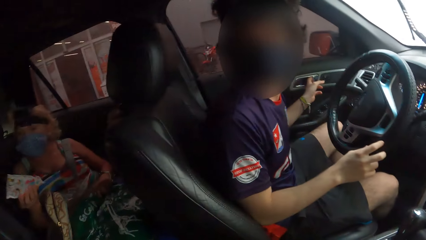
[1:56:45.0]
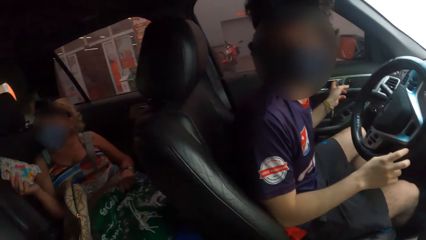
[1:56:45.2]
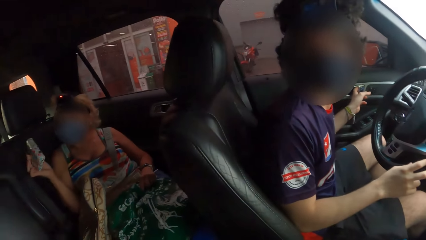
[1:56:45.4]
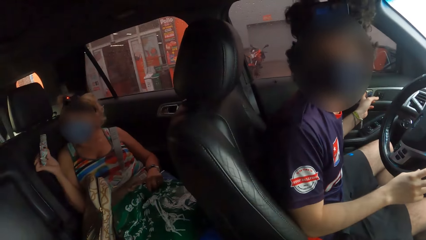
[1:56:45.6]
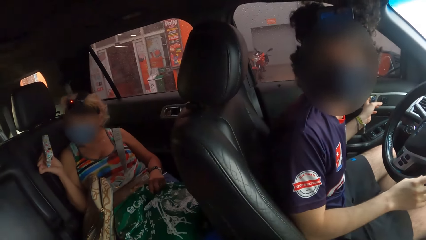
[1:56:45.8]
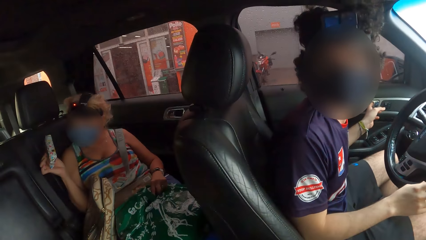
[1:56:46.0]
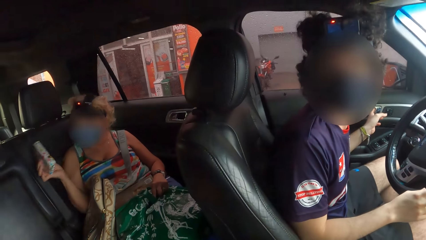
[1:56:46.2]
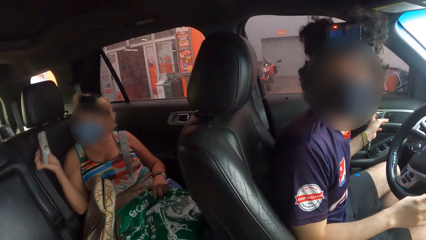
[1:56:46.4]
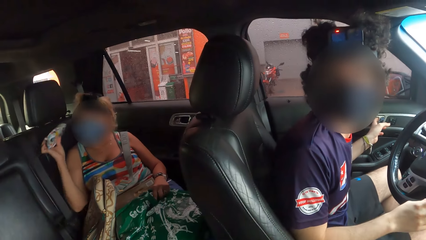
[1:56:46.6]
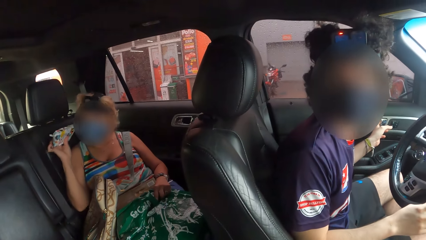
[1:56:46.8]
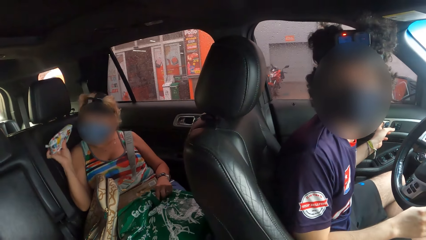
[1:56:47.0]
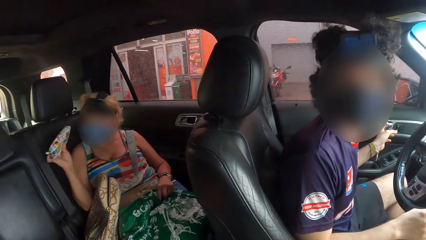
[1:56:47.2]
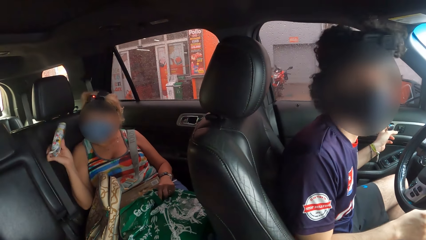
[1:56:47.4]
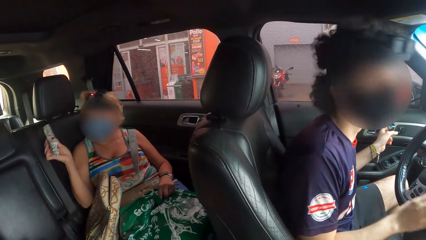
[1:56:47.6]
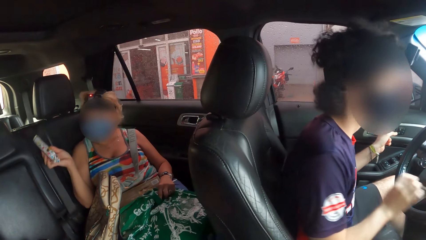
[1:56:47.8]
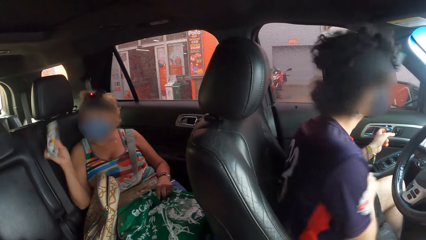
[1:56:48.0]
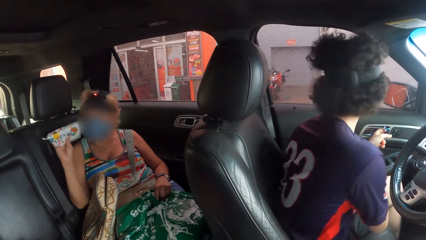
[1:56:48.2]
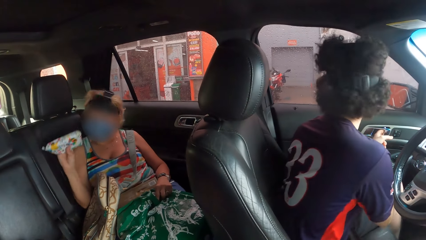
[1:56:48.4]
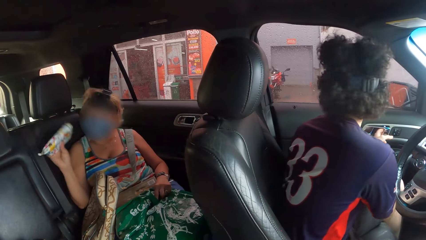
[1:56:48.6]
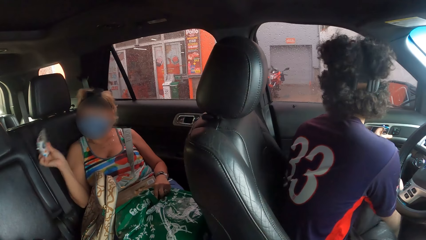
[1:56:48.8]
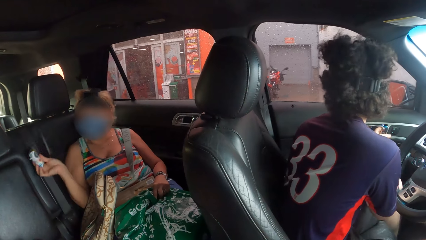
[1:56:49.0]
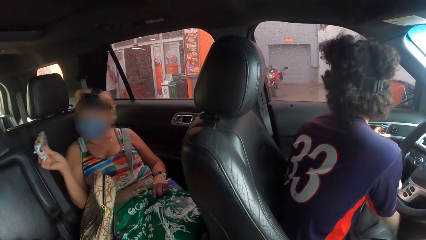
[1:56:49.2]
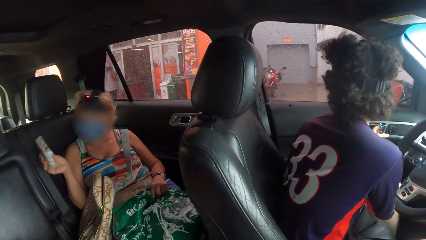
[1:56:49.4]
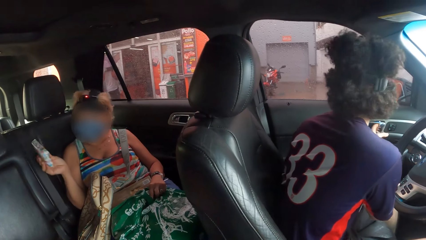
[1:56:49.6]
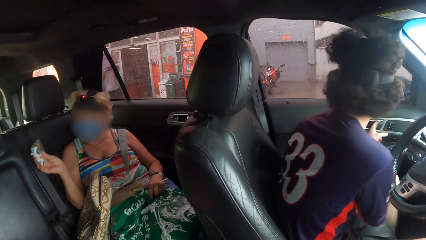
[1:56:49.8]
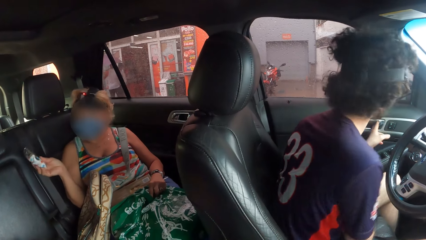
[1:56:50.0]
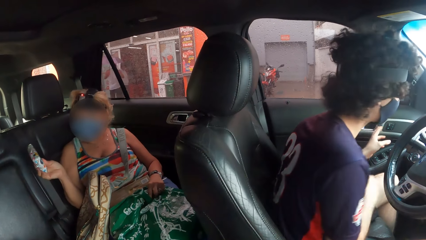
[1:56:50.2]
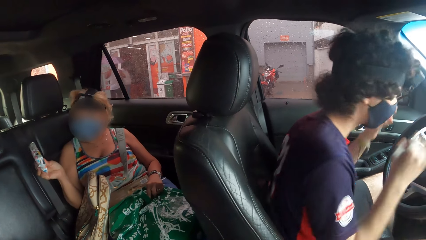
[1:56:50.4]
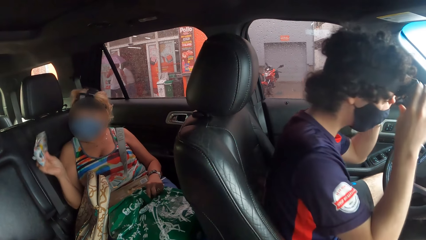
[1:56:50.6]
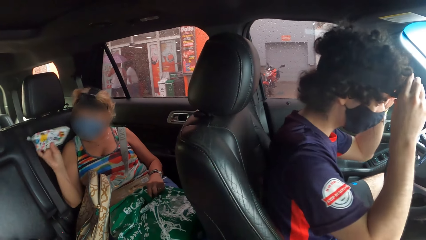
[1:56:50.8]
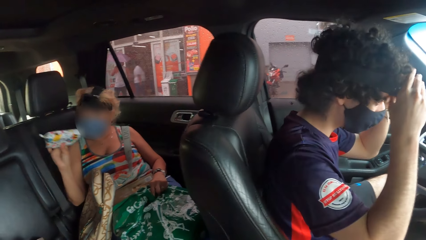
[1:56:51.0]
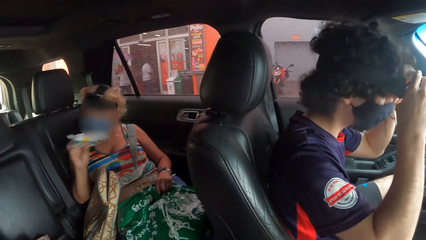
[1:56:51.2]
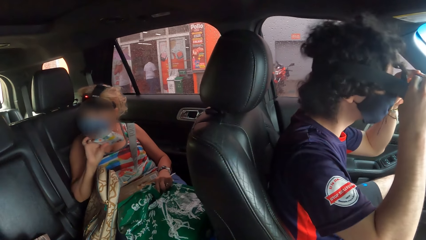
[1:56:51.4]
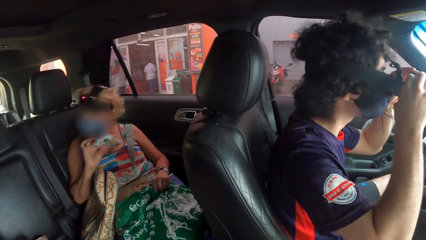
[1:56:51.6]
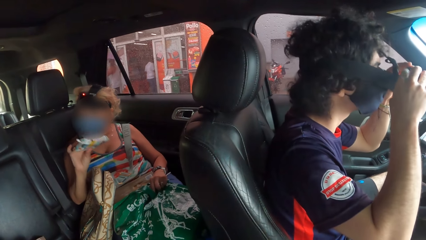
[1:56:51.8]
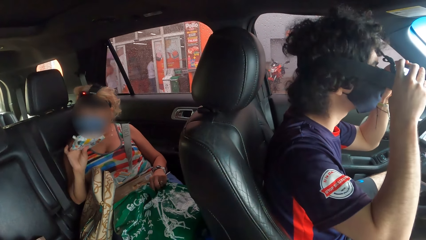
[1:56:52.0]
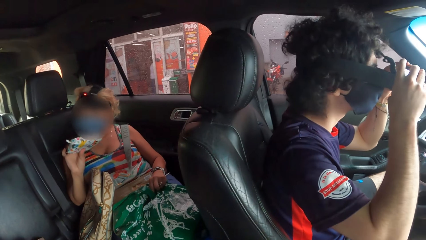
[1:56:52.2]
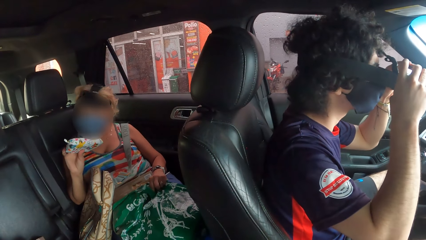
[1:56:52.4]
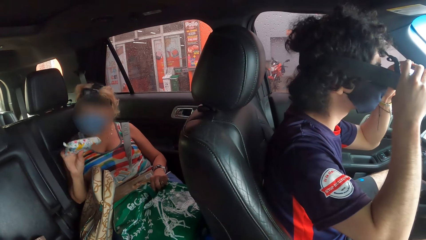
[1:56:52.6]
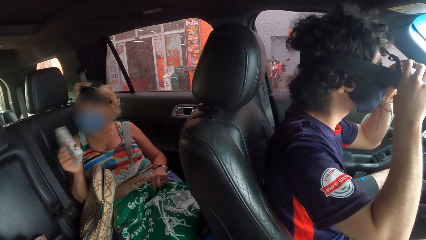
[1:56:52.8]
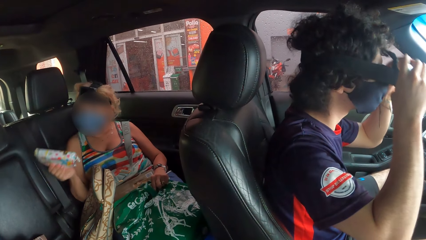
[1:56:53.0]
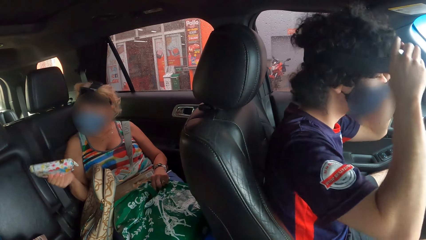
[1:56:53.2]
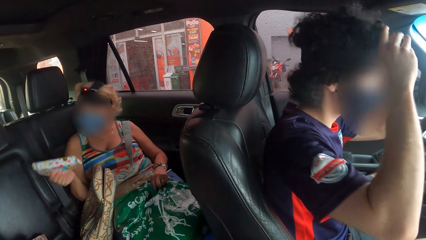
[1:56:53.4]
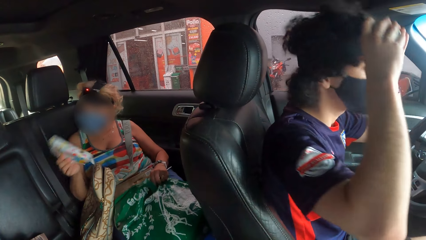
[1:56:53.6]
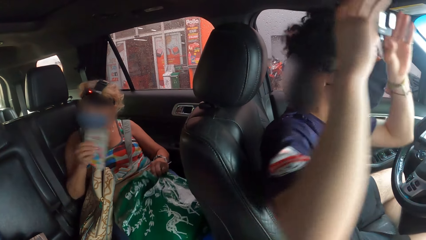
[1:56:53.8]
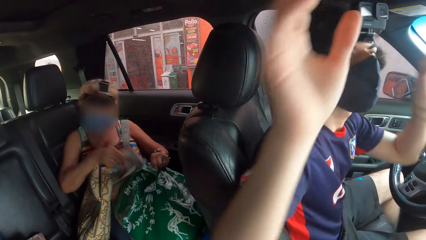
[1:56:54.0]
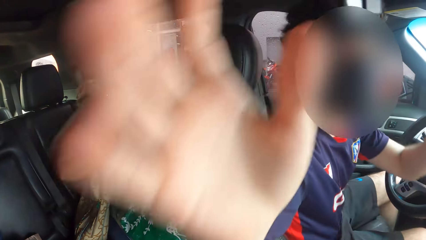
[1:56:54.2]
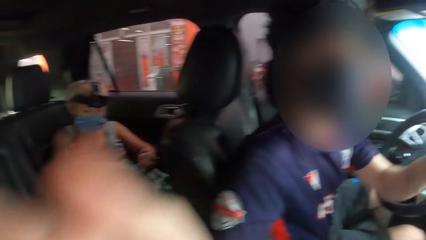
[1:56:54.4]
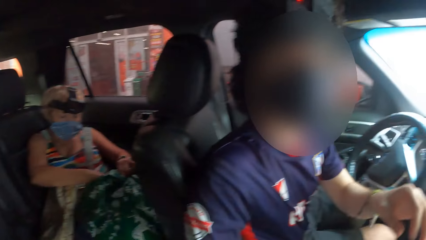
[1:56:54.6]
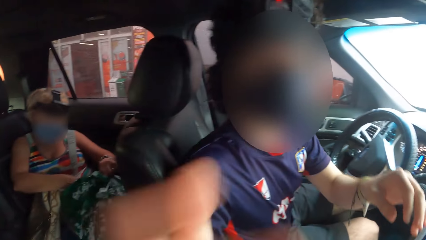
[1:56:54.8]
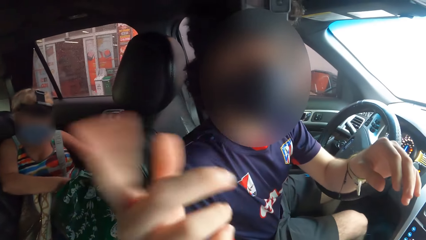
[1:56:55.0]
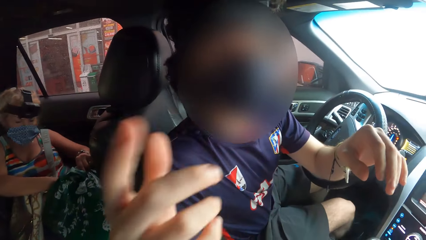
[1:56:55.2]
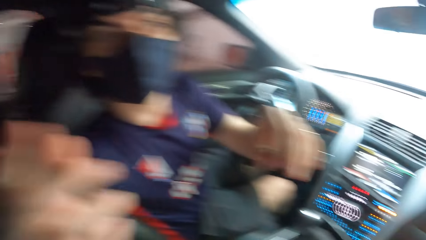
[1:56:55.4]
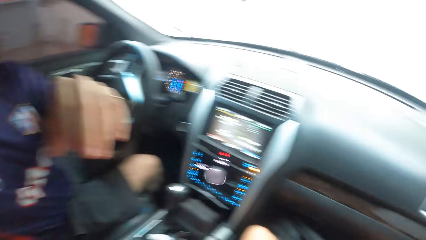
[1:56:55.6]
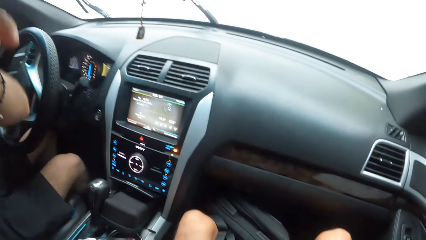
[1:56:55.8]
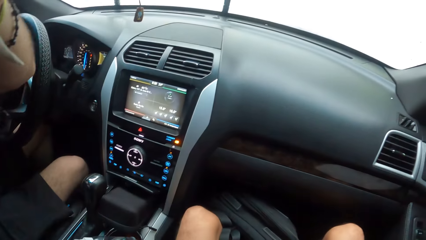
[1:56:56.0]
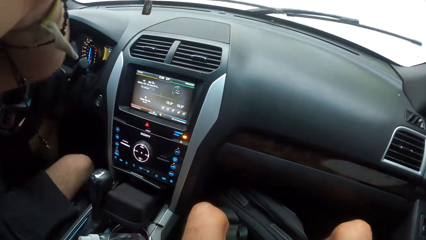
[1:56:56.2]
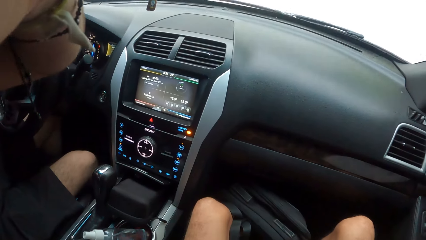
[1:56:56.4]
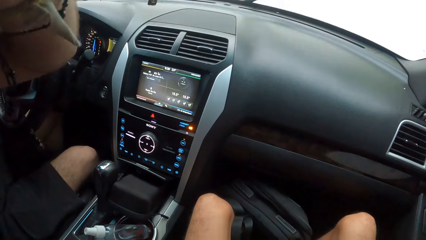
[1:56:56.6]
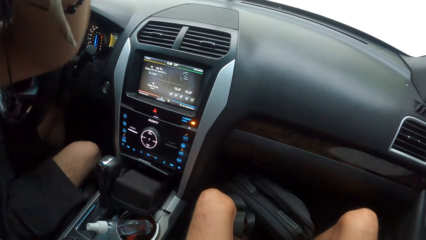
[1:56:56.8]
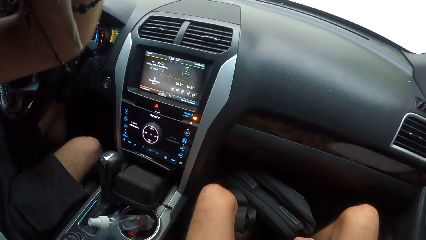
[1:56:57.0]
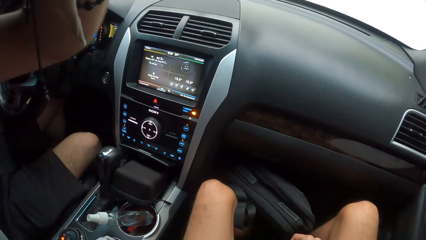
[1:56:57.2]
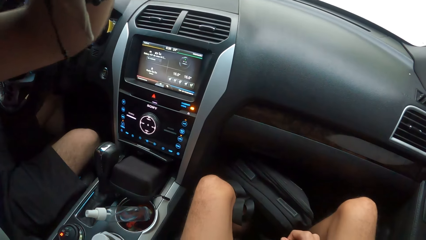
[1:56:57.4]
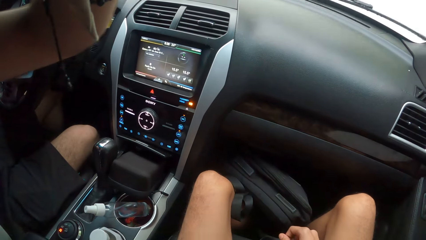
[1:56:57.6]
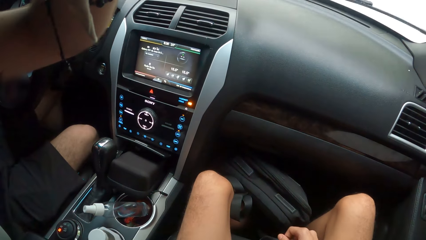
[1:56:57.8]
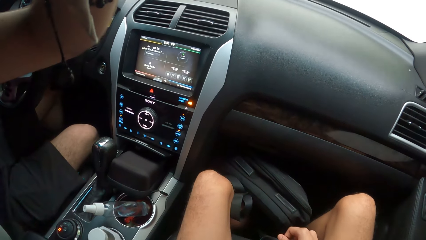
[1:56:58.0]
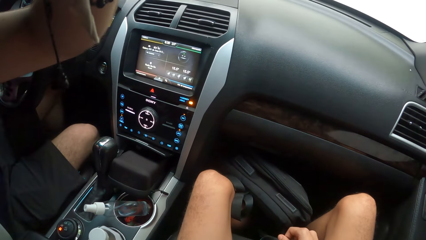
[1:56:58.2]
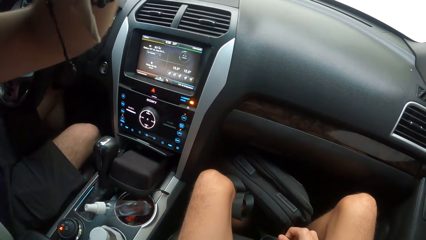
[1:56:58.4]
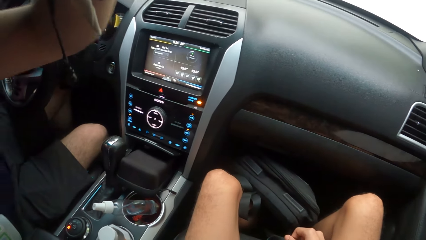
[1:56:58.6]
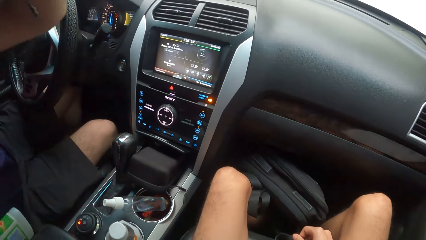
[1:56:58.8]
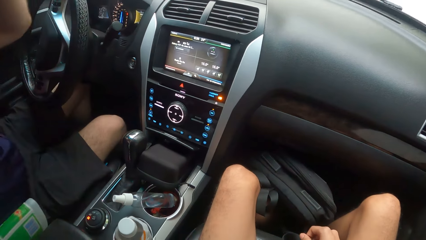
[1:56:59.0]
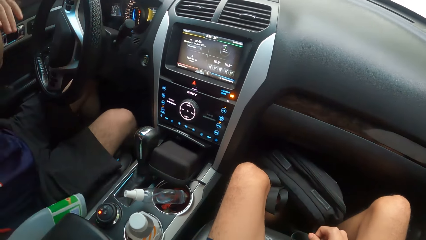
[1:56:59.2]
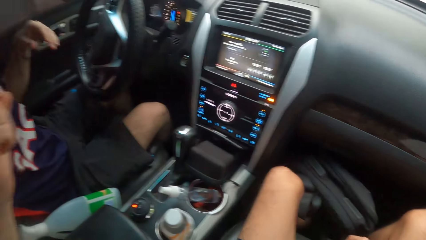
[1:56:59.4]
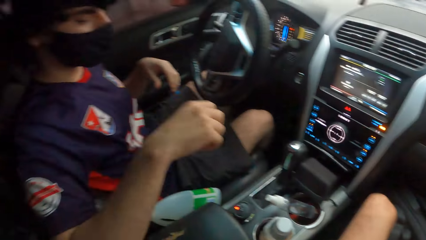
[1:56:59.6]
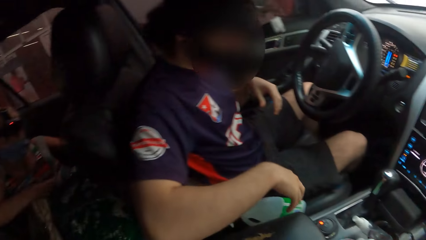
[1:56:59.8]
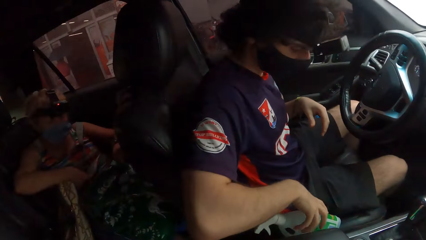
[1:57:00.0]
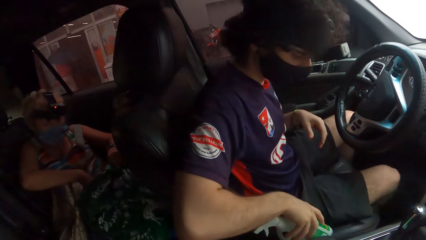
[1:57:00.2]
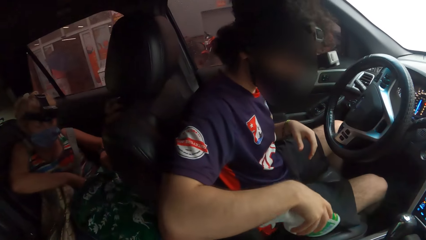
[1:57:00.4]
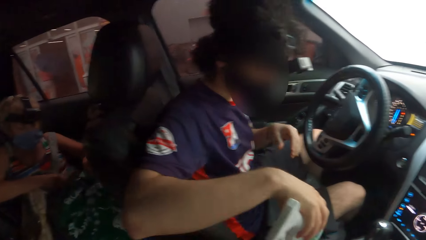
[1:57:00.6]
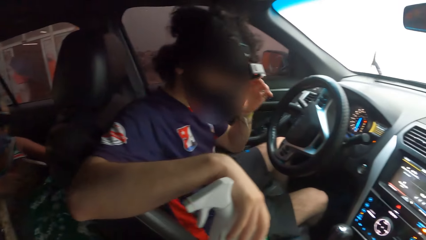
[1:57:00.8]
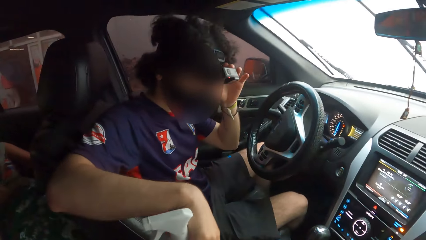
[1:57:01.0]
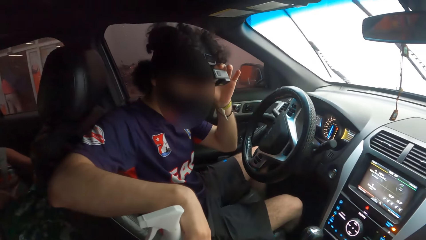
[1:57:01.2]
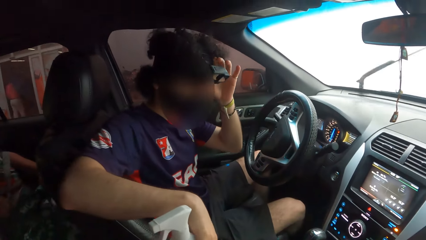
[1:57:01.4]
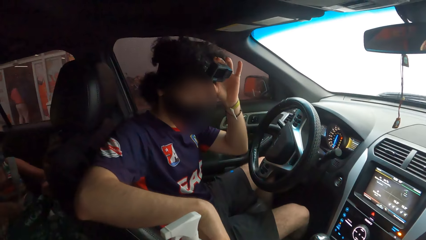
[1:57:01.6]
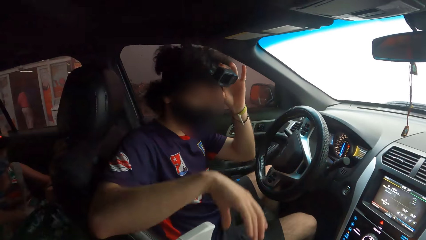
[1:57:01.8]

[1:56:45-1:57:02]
The camera wearer interacts with a person and interacts with another person. The first person holds a purse. The camera wearer interacts with the first person and the other person again. The other person holds a camera. The first person moves the purse and interacts with the camera wearer. The first person puts the purse in the bag. The other person moves a hand. The camera wearer interacts with the other person. The other person moves a hand. The camera wearer looks around. The other person holds the camera. The camera wearer looks around. They interact with the first person. The other person picks up a spray bottle. The first person removes the purse in the bag and holds the bag.
